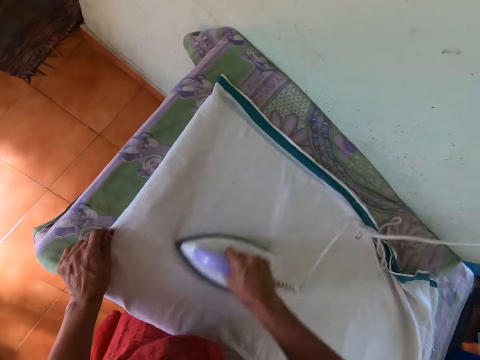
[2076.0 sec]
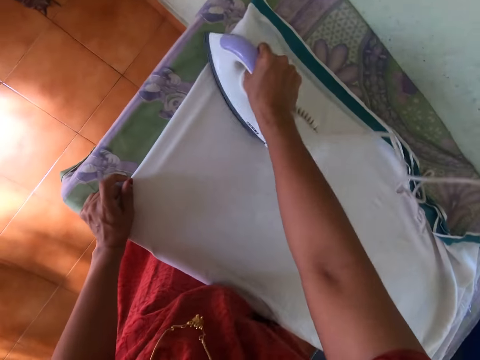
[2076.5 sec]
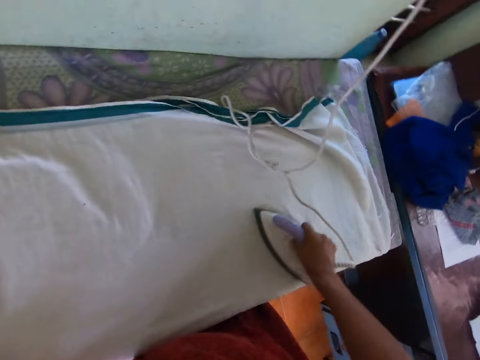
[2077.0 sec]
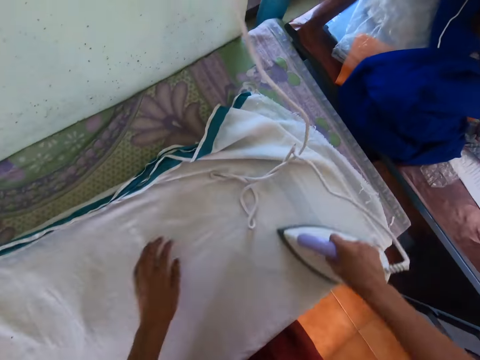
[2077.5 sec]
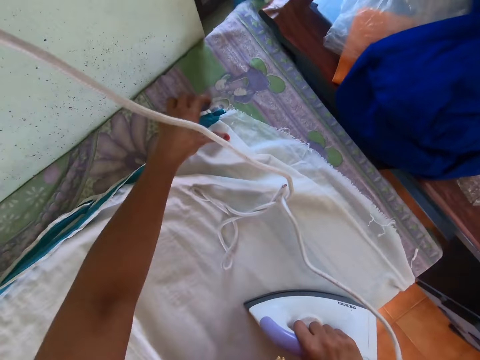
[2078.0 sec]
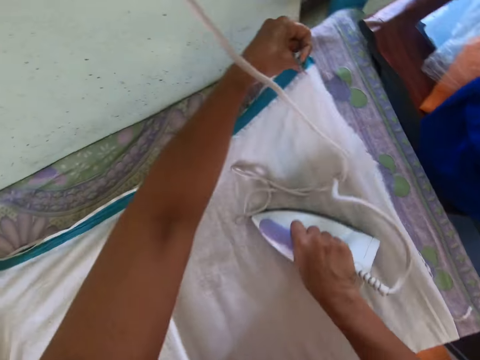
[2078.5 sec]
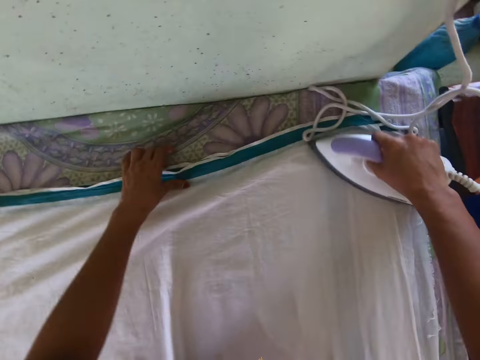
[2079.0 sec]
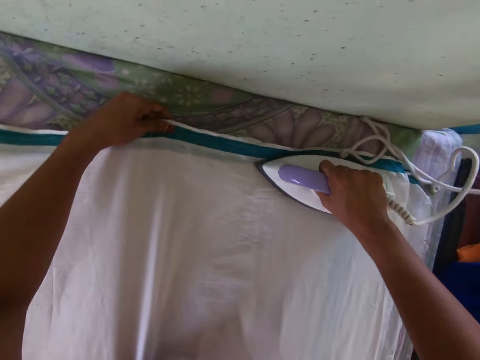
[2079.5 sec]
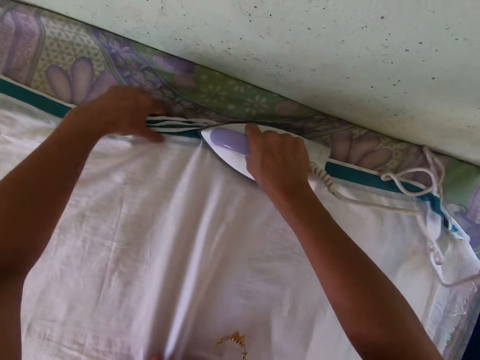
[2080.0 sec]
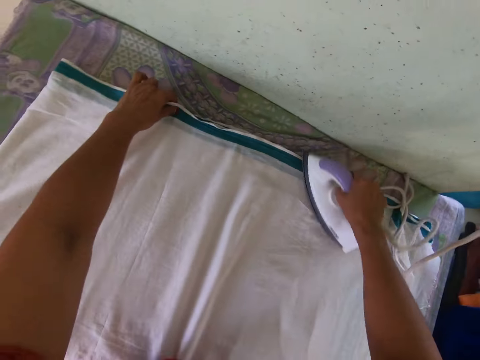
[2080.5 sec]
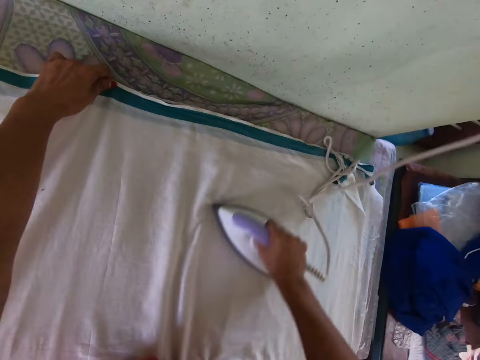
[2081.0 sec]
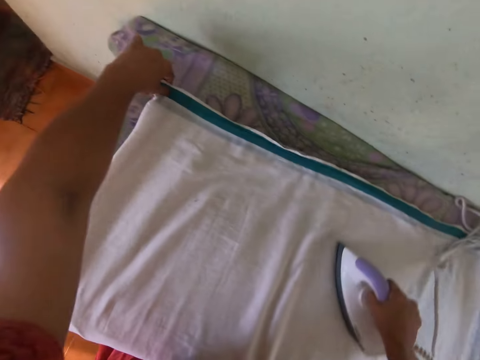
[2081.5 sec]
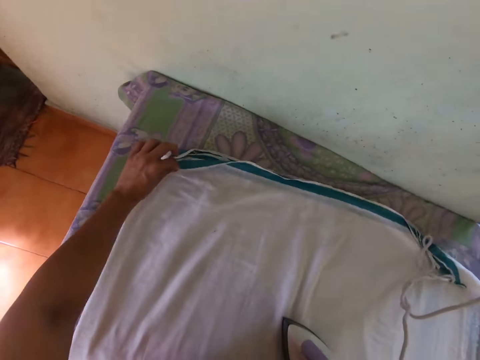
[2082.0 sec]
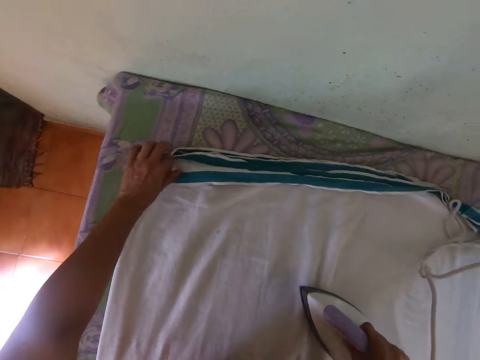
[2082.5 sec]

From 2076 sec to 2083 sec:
The camera wearer adjusts the cloth with her left hand. She irons the cloth on the table with the pressing iron in her right hand.
